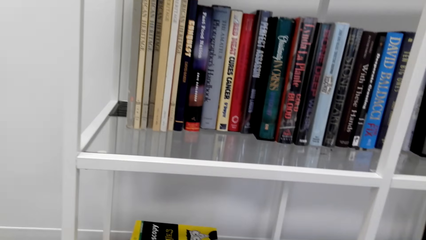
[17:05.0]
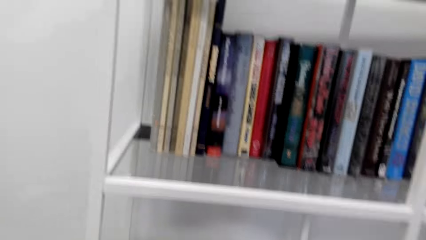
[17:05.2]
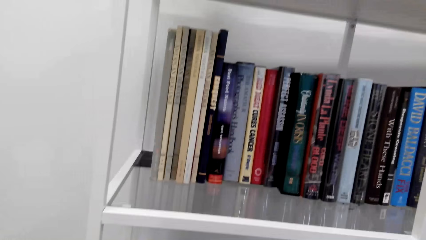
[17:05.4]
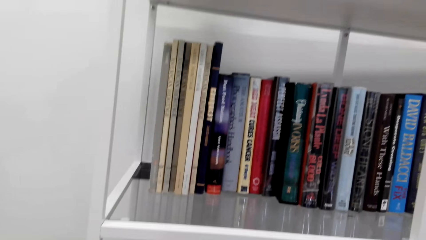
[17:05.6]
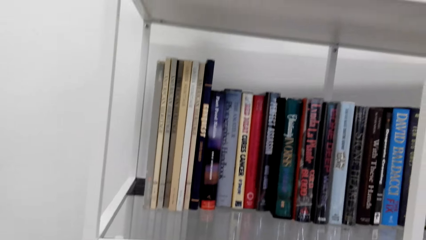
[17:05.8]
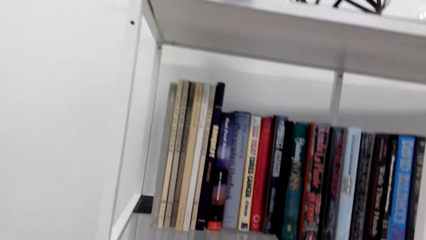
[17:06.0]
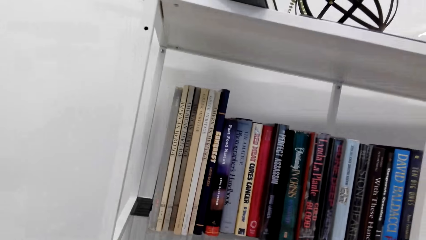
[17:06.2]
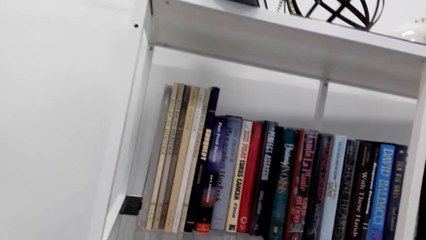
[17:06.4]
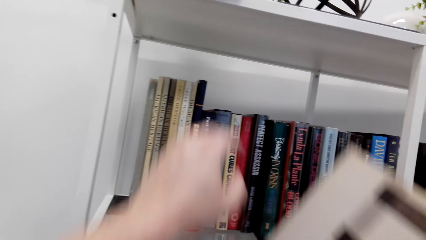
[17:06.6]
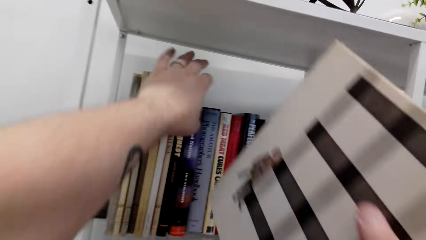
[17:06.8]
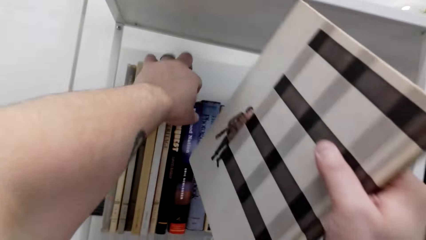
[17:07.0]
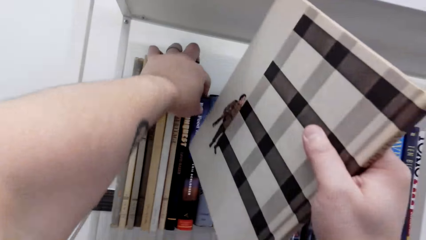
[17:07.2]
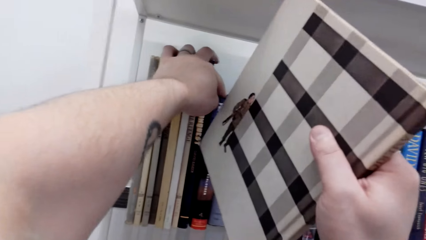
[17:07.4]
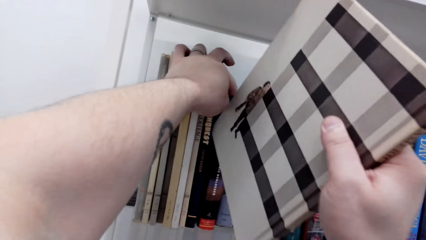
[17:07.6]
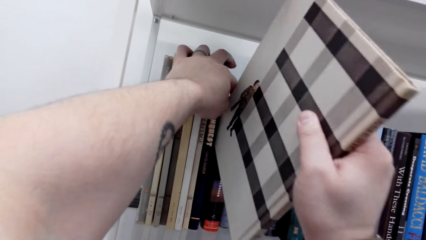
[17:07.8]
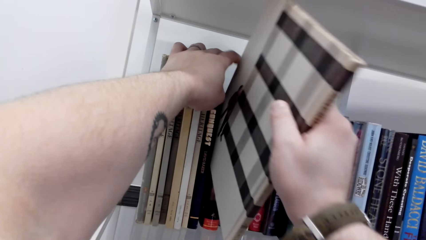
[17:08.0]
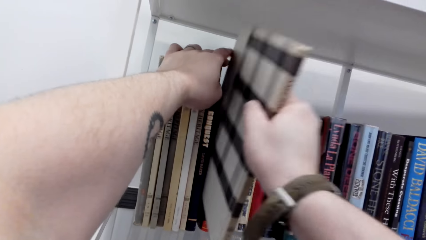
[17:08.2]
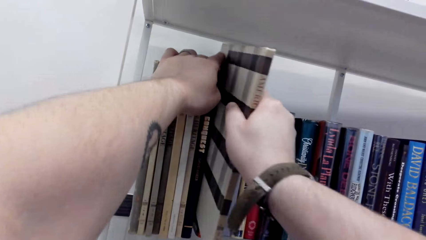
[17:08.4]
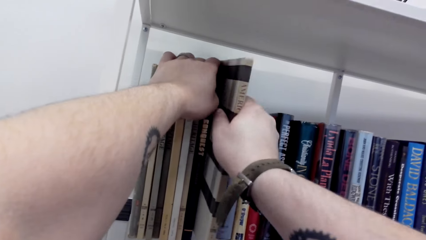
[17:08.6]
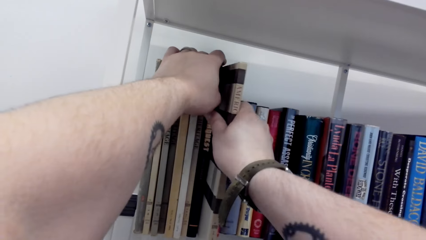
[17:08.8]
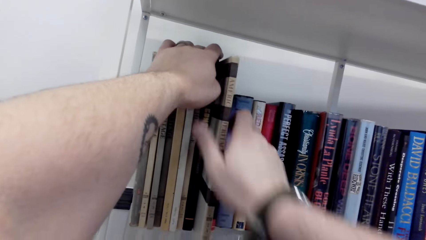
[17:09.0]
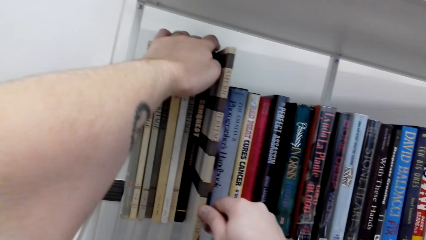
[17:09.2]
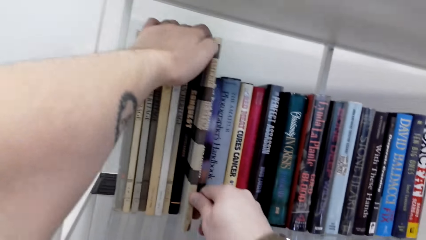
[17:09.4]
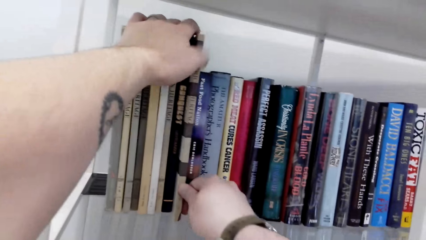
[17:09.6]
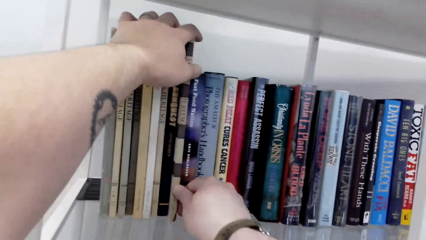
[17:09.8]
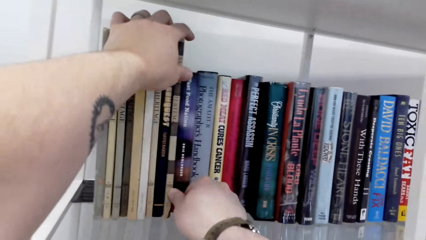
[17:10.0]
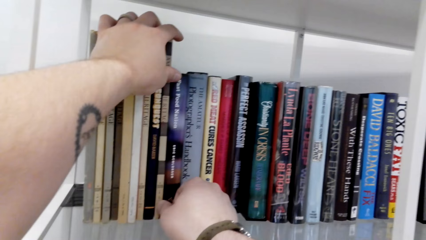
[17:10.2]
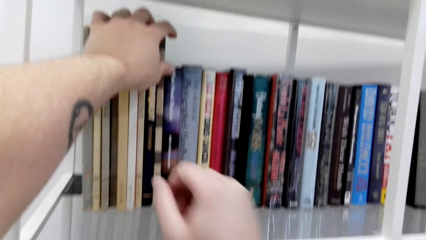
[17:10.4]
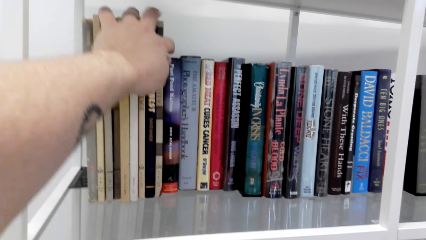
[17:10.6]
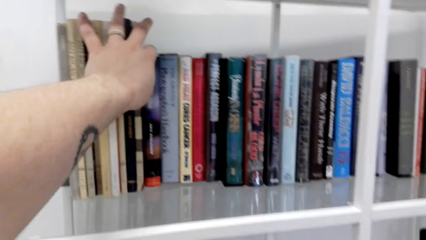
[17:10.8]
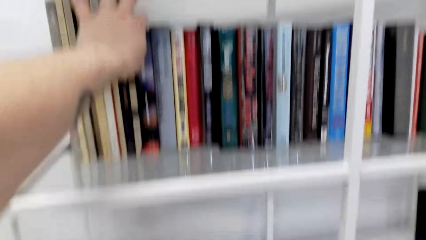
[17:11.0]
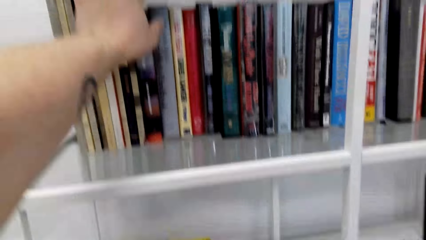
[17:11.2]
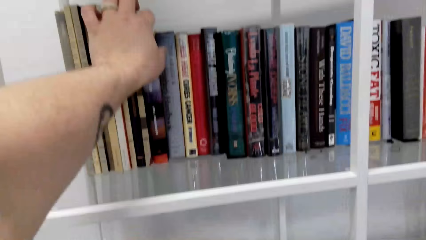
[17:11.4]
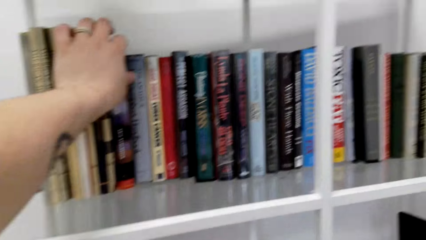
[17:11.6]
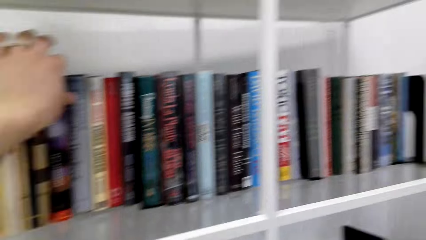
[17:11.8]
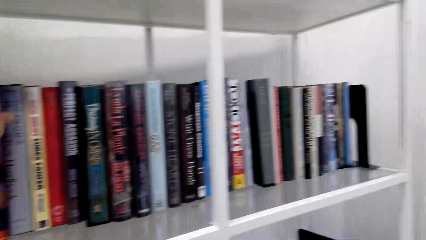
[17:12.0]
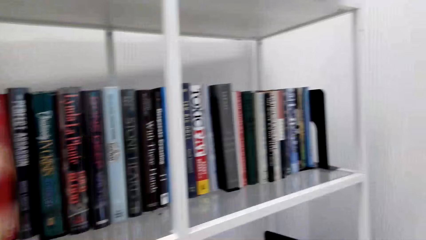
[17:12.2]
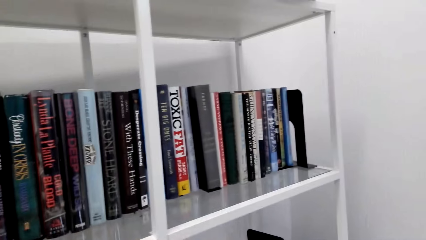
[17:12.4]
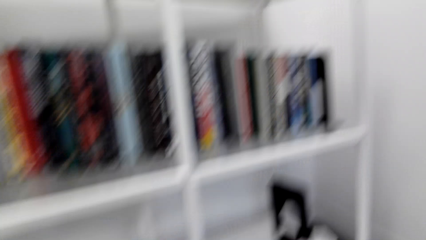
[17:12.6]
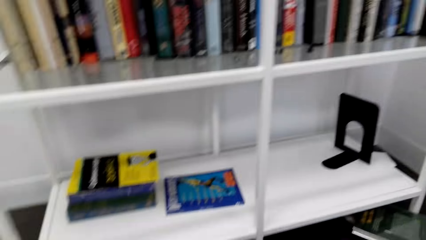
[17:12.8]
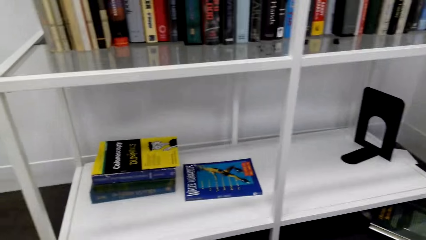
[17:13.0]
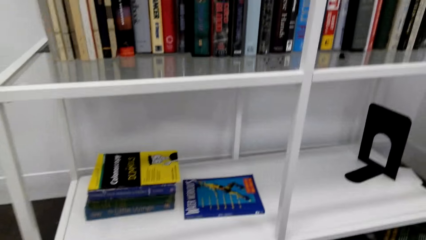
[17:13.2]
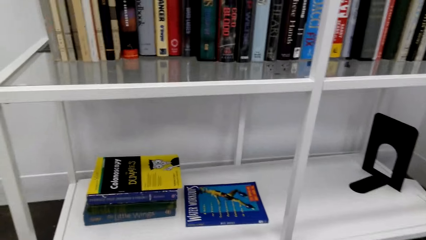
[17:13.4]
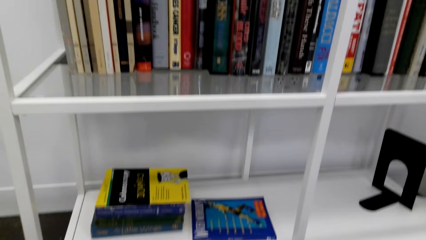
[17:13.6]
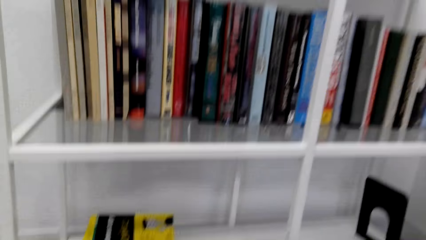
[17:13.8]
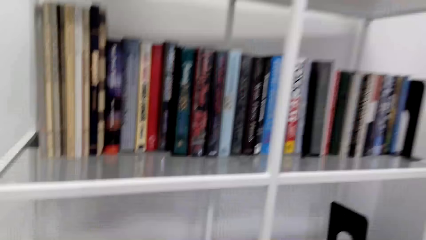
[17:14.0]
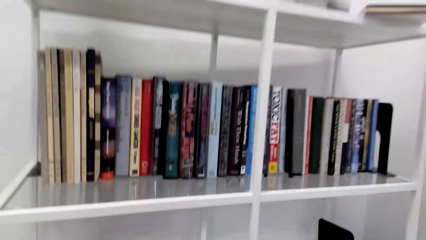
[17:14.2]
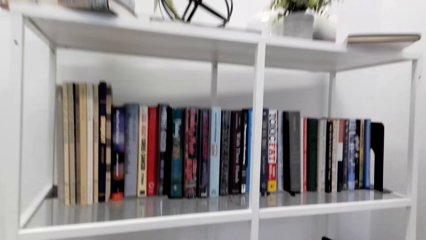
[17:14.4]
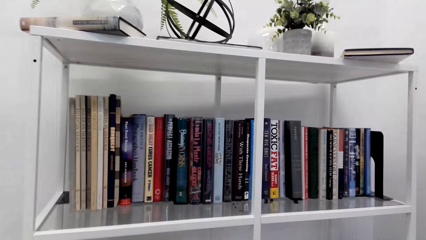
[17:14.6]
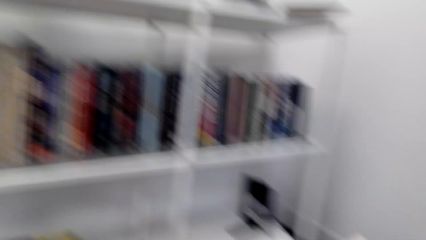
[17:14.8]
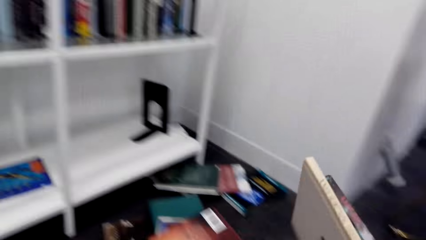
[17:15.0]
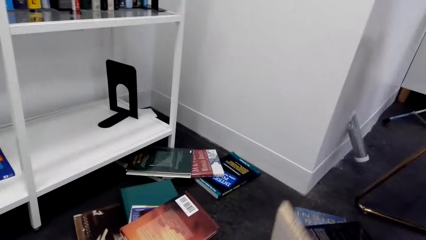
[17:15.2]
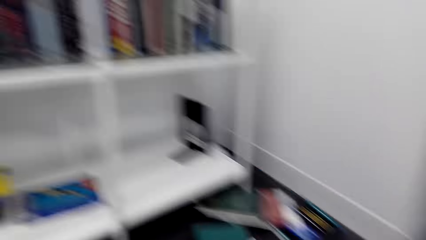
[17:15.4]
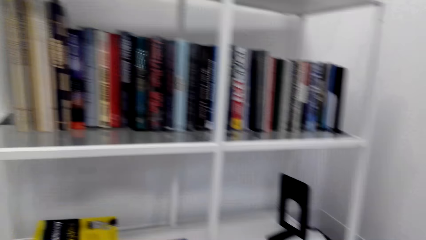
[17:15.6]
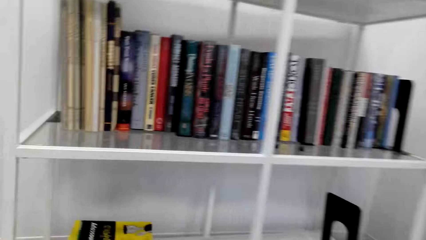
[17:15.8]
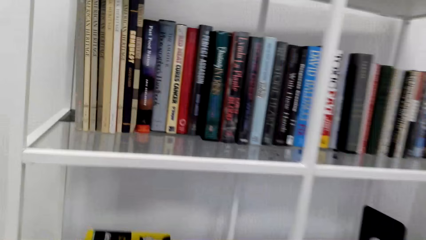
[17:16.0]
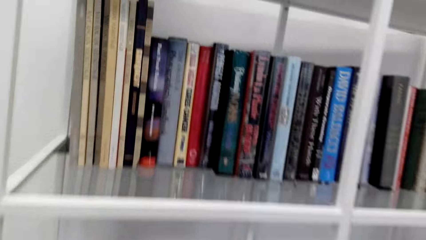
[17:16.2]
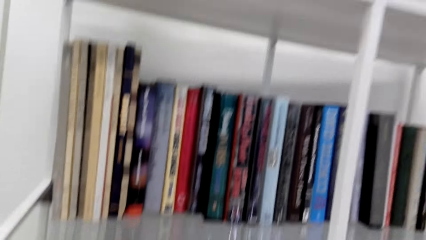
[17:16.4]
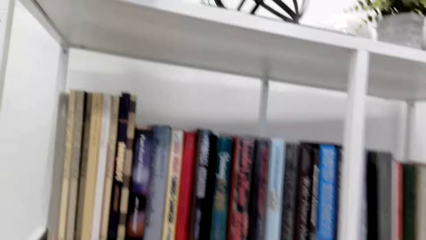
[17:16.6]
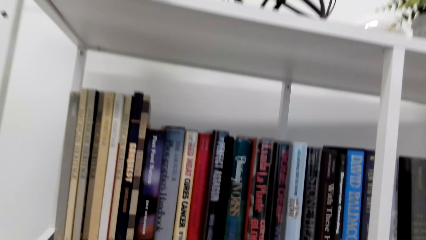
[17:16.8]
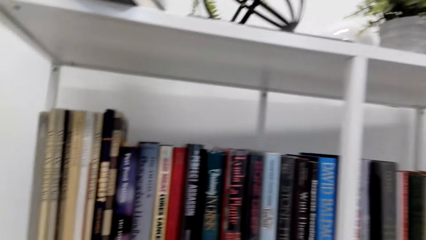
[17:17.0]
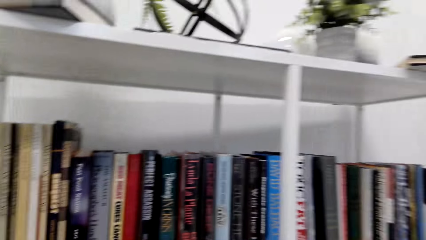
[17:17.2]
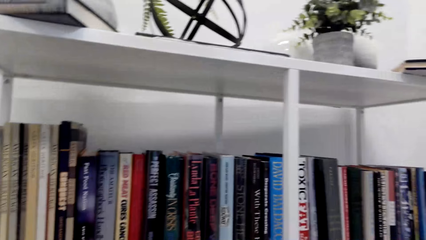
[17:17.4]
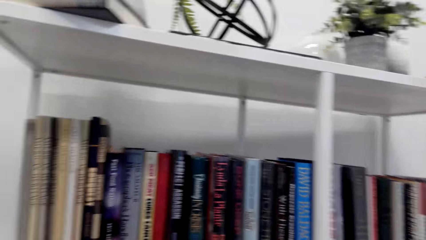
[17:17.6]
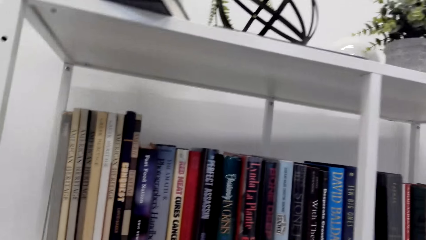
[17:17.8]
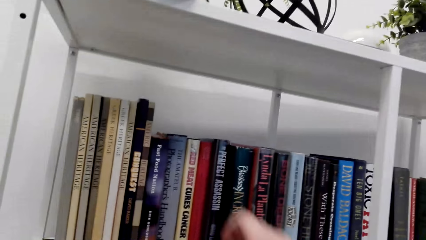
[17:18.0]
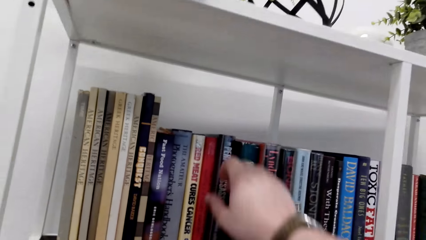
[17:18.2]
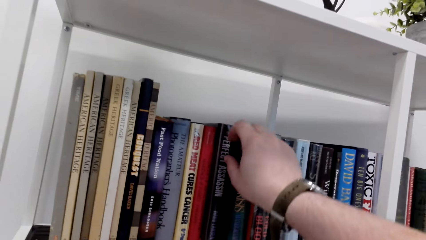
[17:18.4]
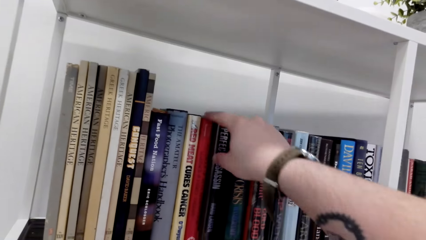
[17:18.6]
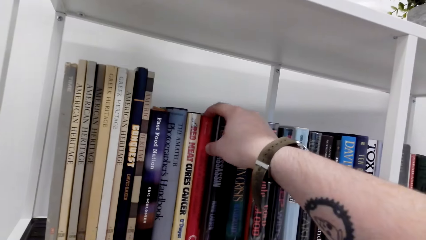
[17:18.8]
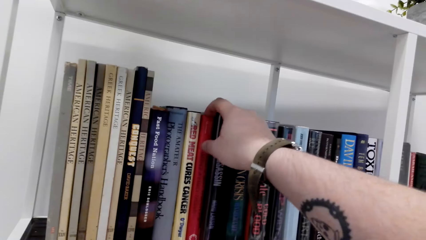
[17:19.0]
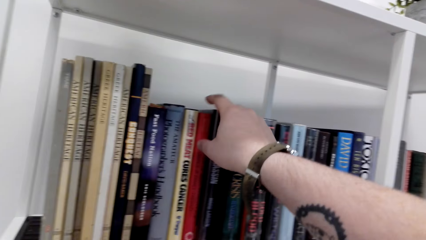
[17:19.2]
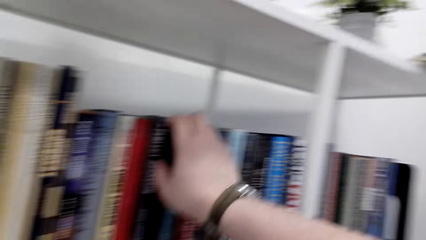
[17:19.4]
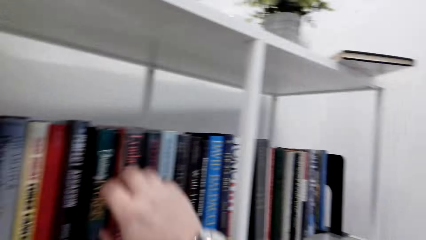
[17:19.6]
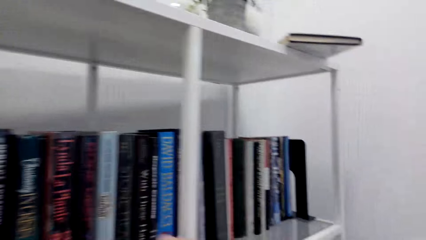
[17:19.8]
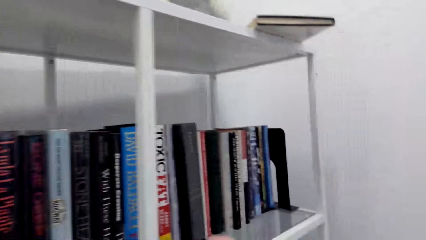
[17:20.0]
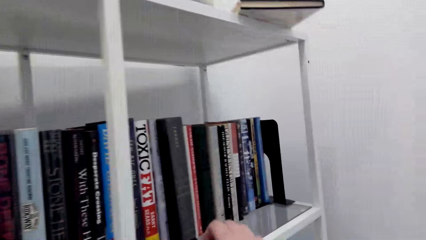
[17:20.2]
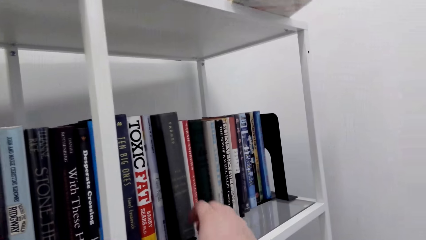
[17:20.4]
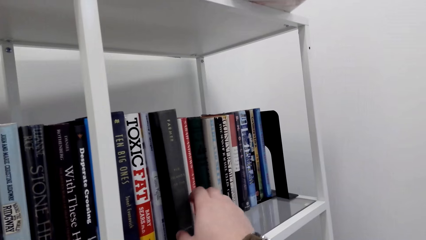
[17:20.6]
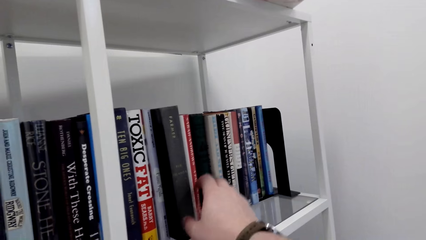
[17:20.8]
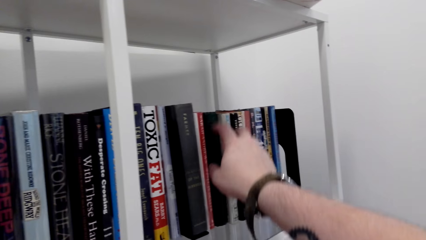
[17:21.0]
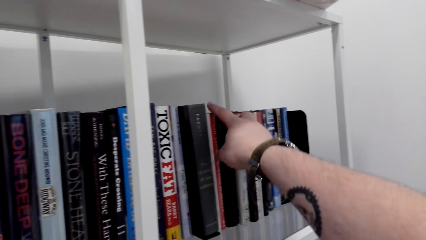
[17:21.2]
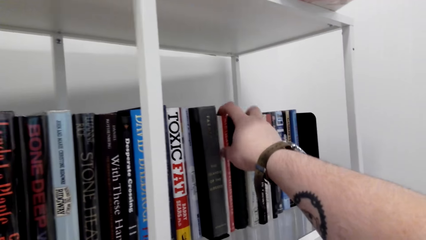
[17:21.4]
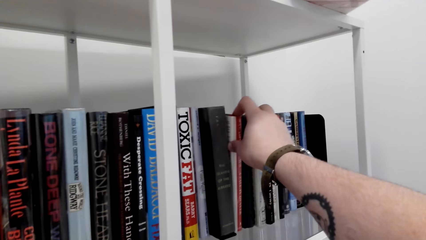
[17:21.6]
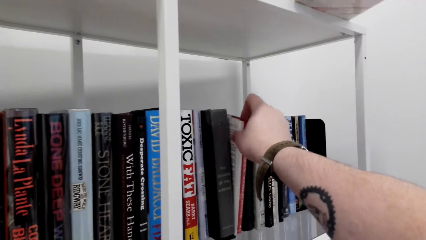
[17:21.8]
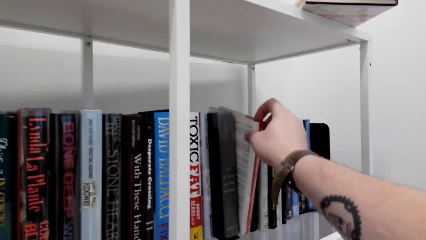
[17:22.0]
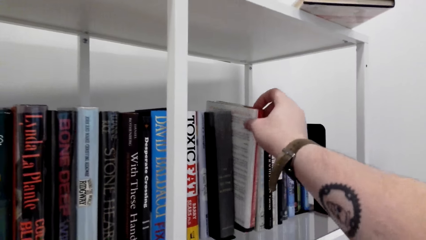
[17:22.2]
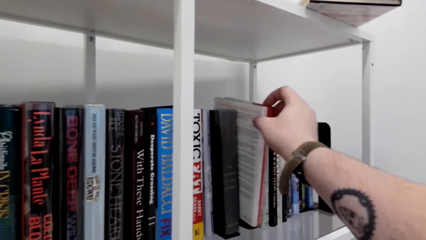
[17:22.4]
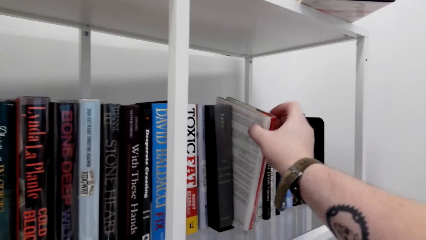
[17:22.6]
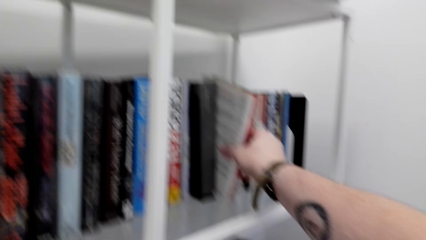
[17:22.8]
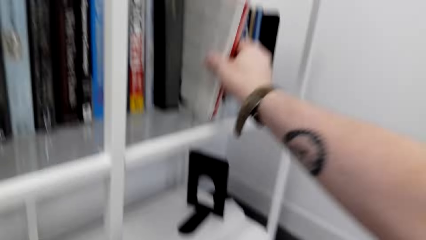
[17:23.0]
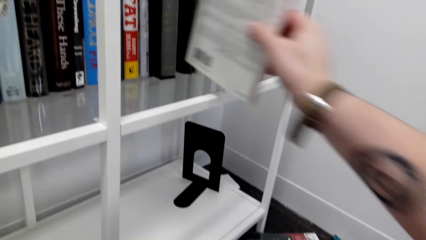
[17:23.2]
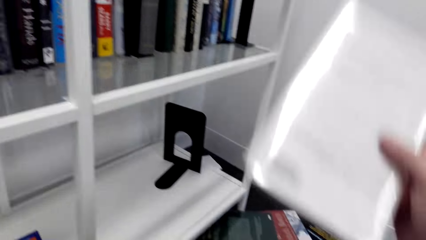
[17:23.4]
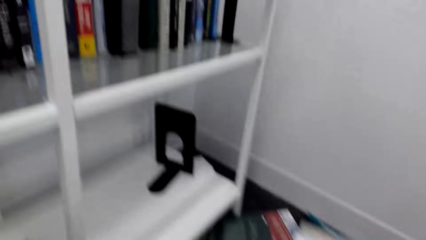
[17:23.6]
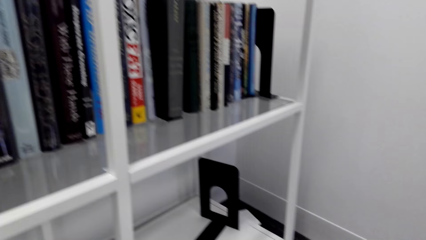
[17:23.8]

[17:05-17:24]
The camera wearer arranges the books on the shelf. They put the book on the shelf. They remove a book from the shelf.
